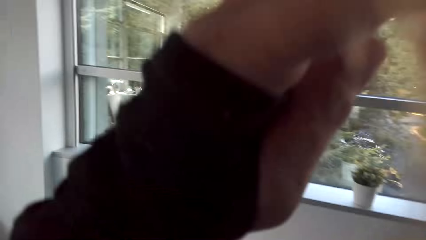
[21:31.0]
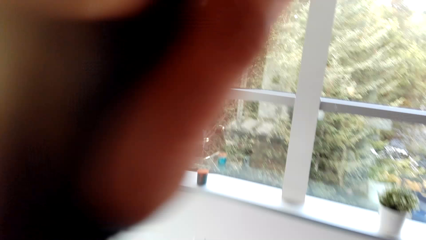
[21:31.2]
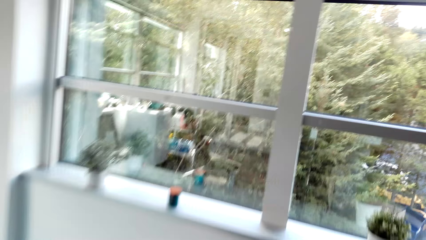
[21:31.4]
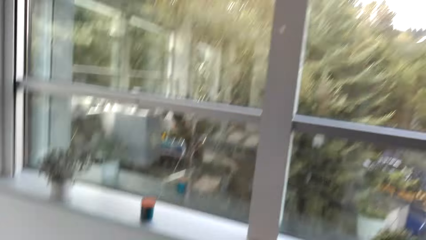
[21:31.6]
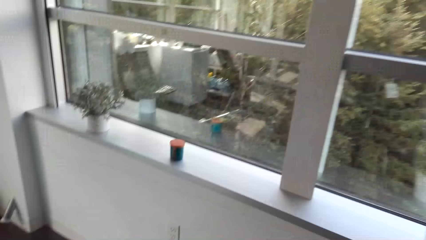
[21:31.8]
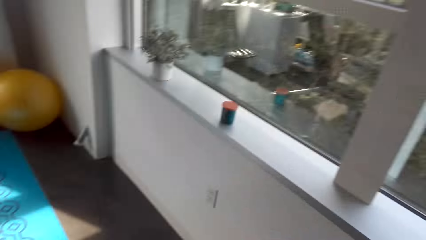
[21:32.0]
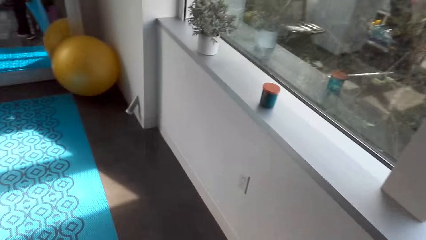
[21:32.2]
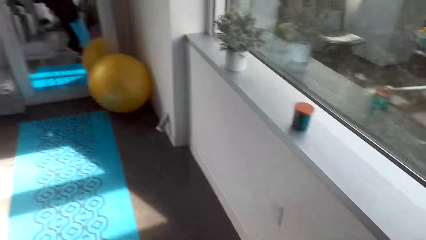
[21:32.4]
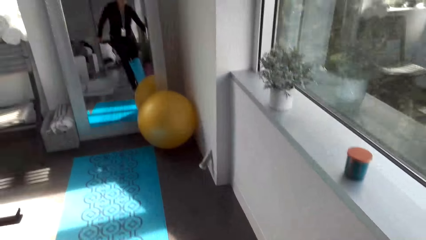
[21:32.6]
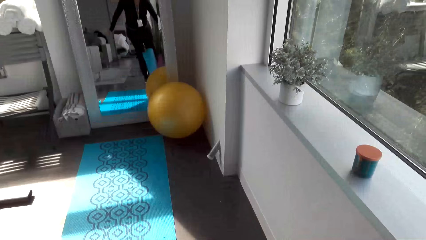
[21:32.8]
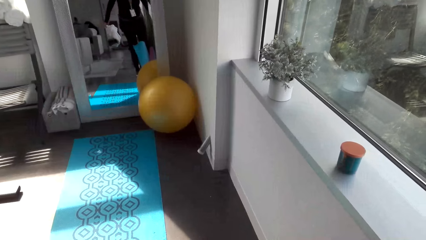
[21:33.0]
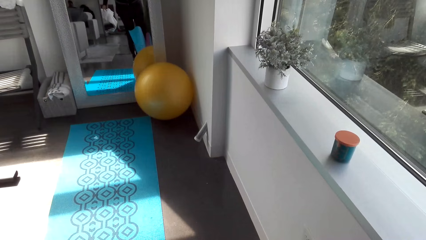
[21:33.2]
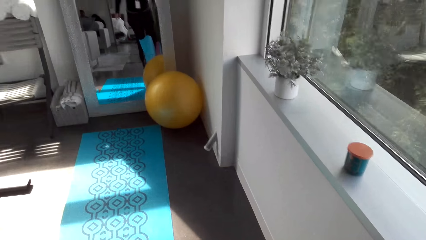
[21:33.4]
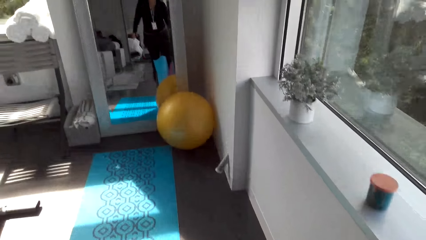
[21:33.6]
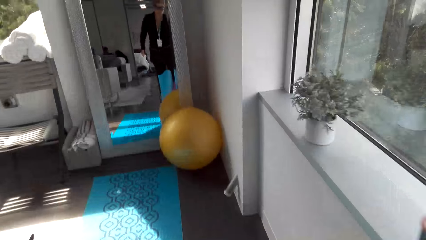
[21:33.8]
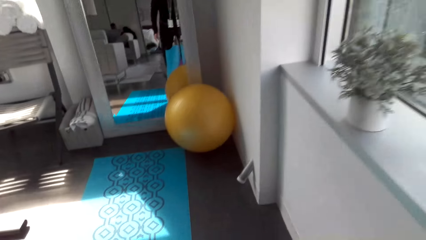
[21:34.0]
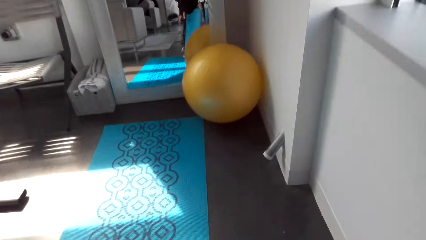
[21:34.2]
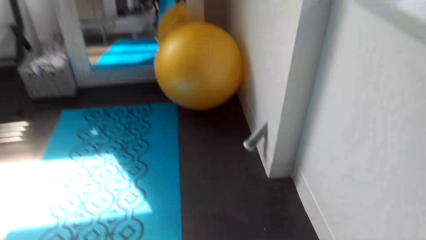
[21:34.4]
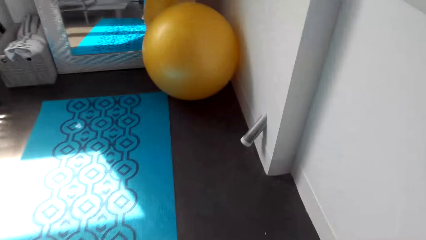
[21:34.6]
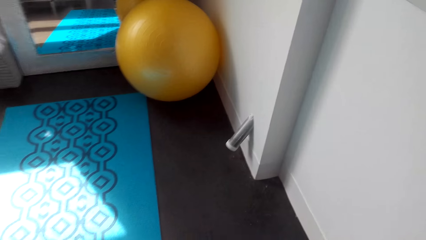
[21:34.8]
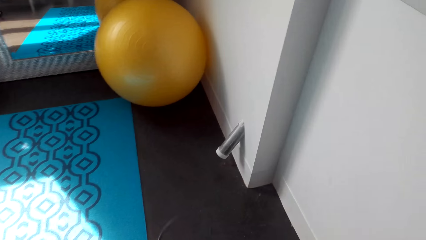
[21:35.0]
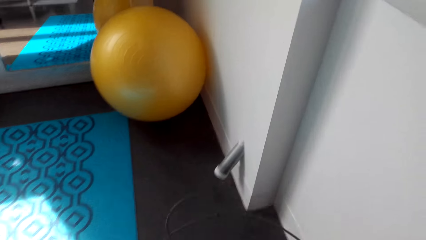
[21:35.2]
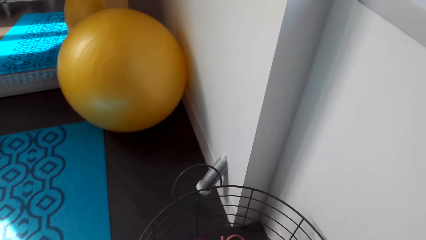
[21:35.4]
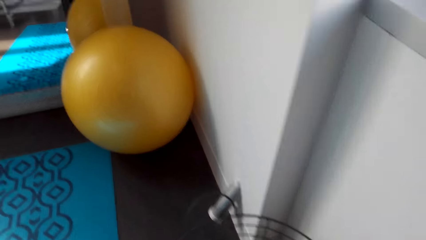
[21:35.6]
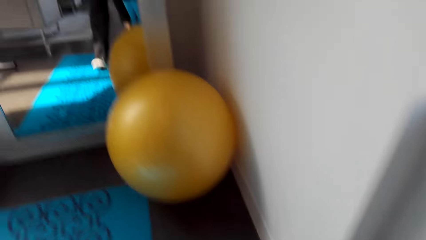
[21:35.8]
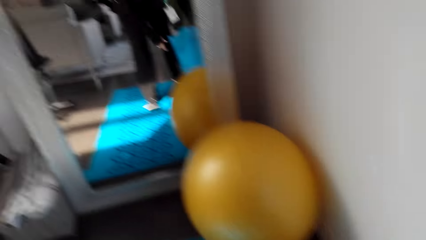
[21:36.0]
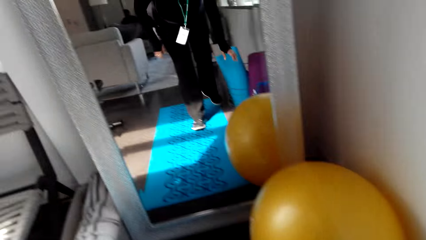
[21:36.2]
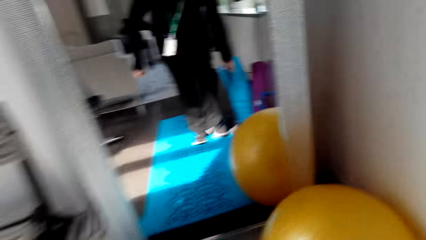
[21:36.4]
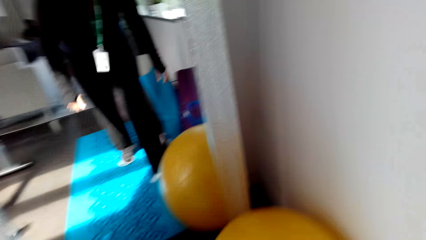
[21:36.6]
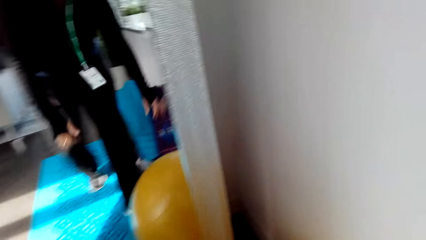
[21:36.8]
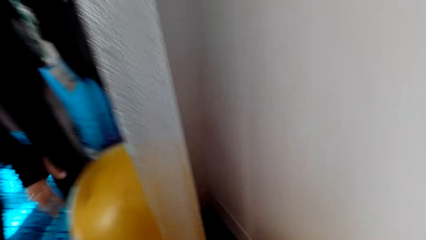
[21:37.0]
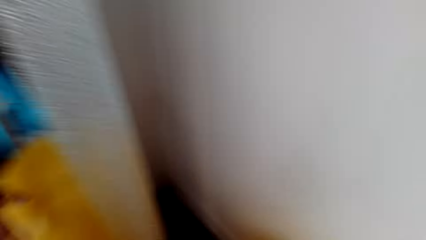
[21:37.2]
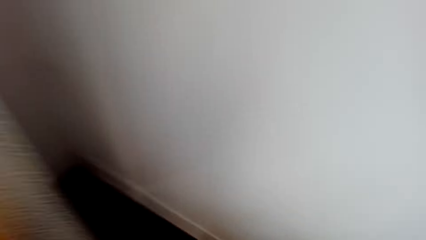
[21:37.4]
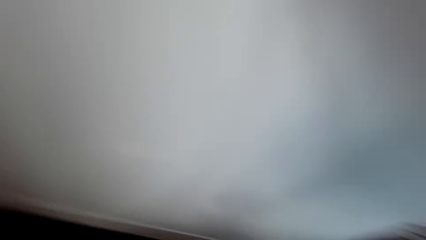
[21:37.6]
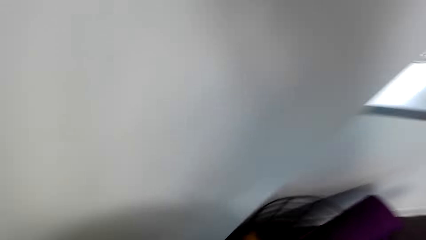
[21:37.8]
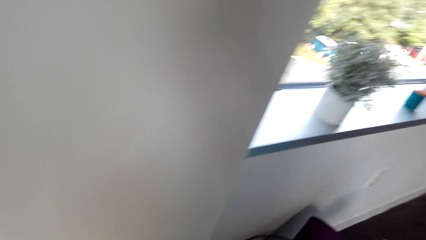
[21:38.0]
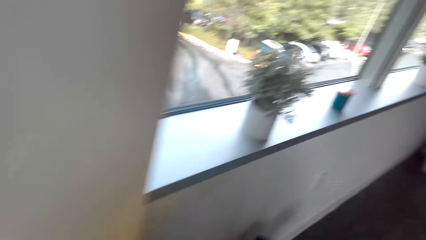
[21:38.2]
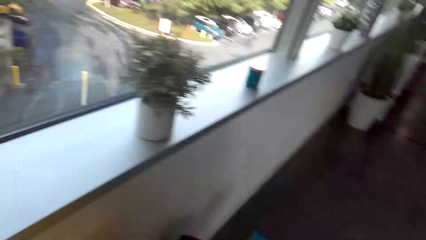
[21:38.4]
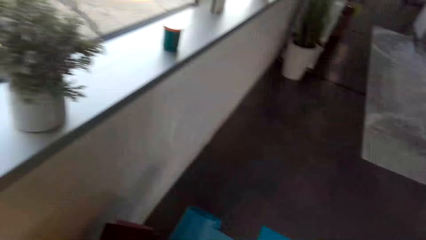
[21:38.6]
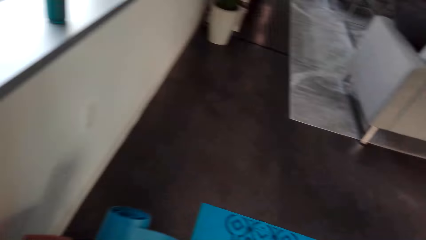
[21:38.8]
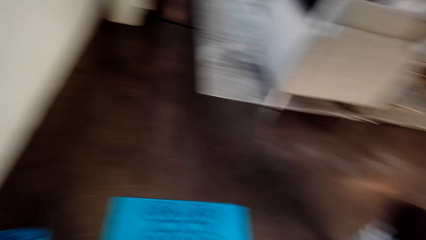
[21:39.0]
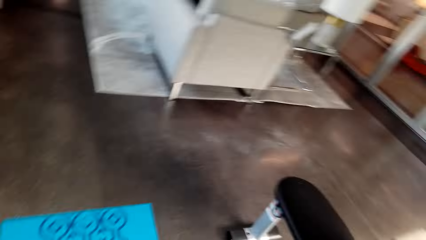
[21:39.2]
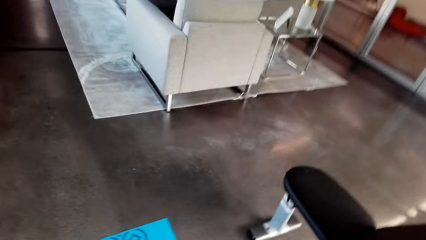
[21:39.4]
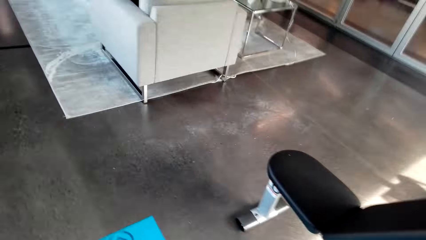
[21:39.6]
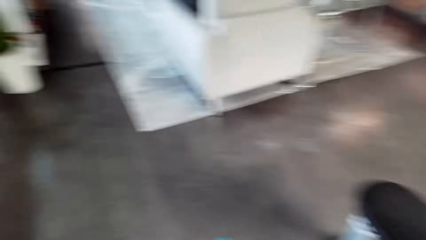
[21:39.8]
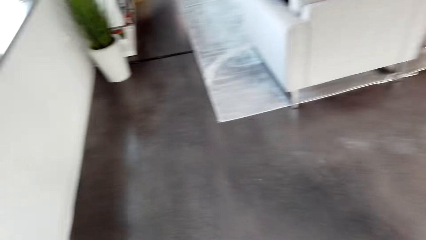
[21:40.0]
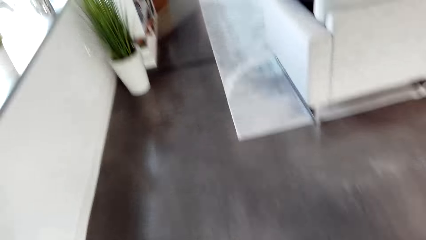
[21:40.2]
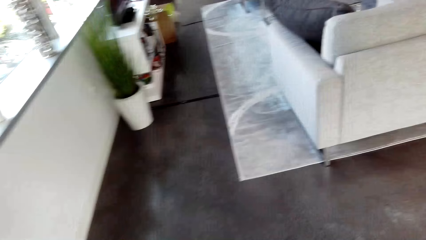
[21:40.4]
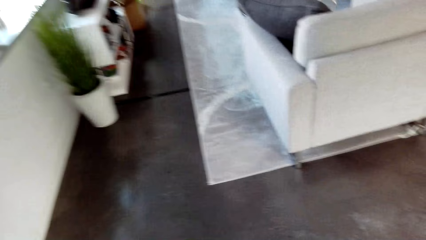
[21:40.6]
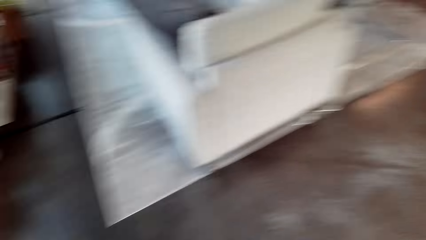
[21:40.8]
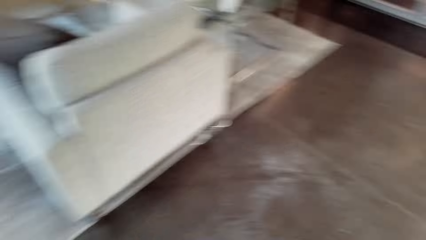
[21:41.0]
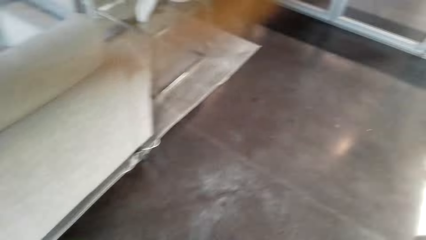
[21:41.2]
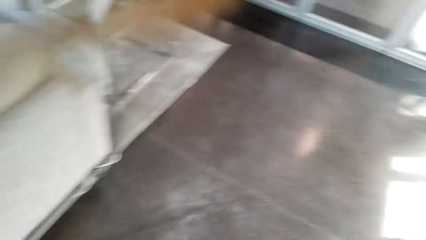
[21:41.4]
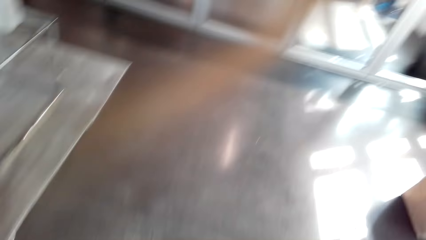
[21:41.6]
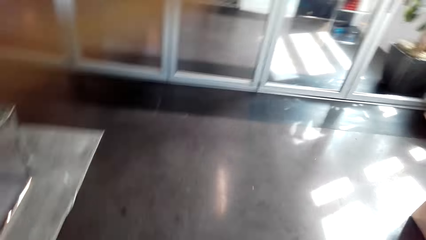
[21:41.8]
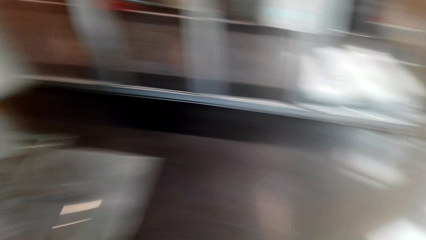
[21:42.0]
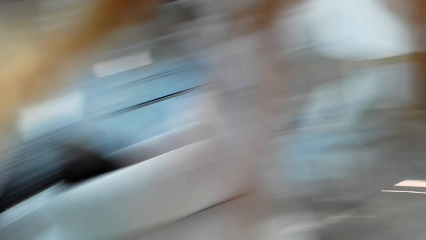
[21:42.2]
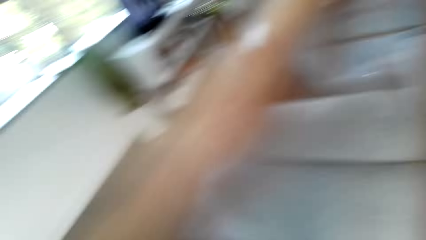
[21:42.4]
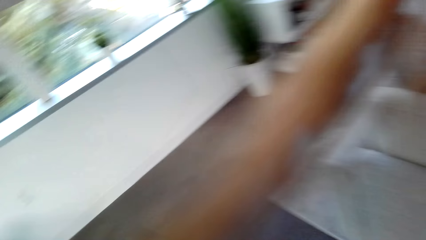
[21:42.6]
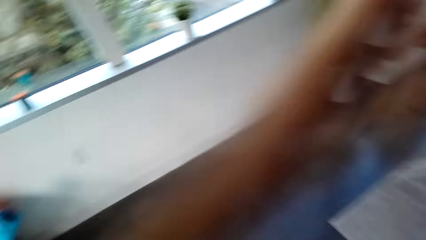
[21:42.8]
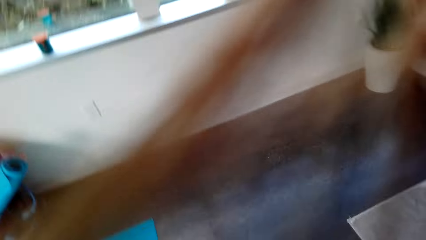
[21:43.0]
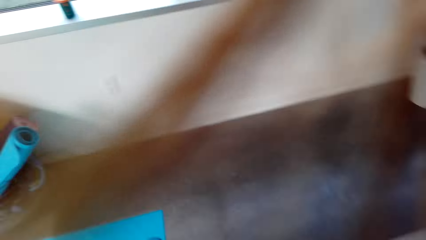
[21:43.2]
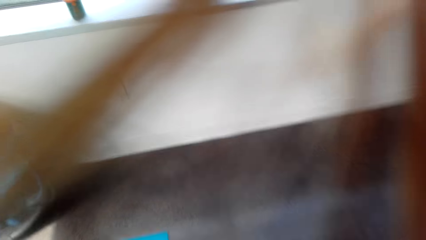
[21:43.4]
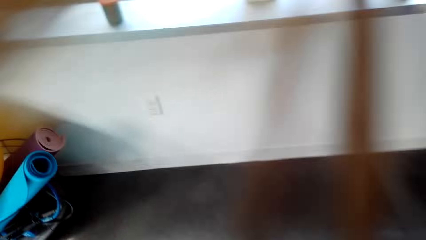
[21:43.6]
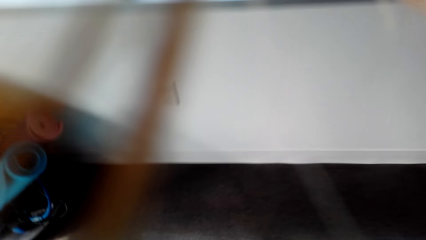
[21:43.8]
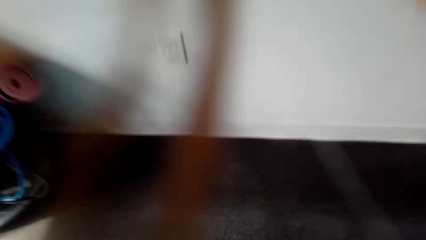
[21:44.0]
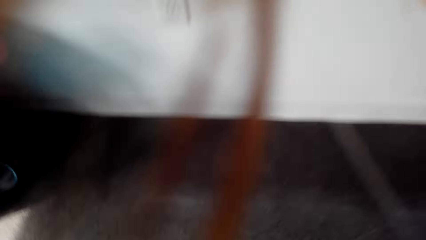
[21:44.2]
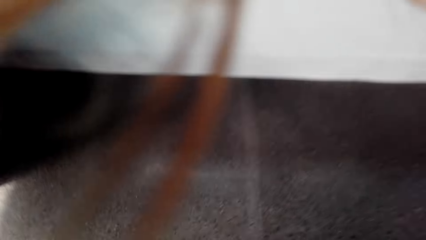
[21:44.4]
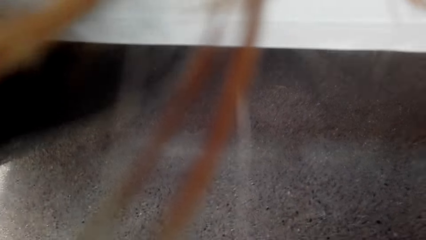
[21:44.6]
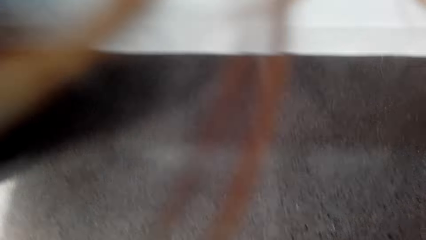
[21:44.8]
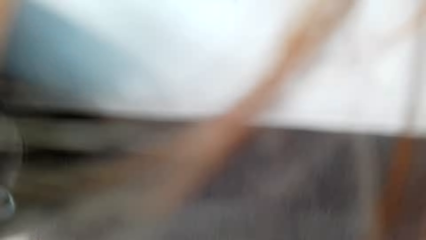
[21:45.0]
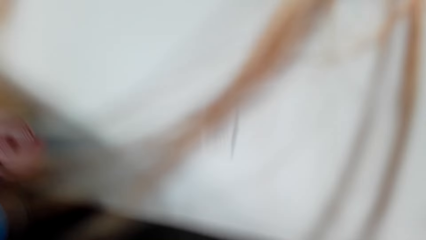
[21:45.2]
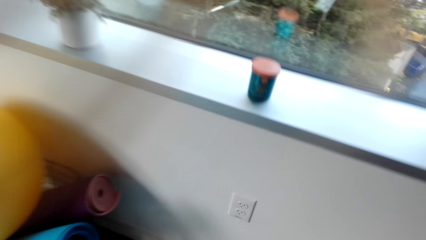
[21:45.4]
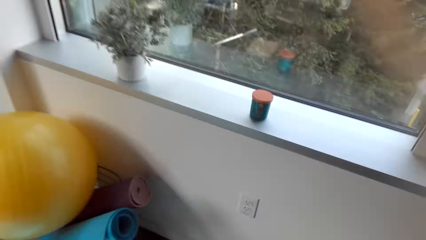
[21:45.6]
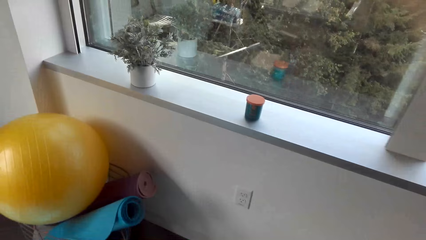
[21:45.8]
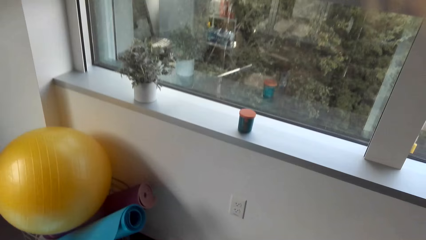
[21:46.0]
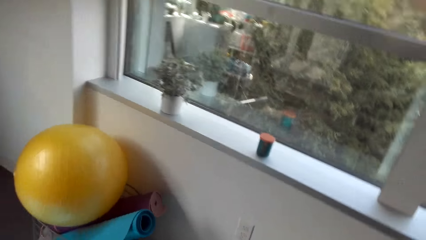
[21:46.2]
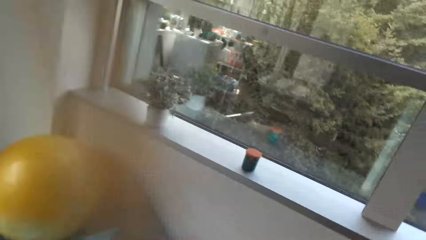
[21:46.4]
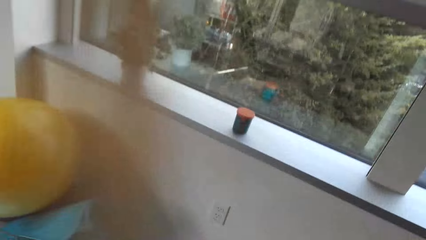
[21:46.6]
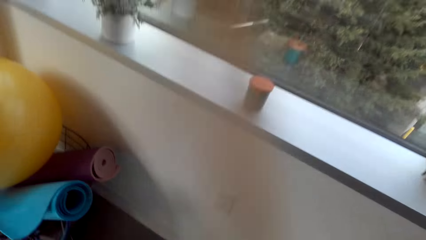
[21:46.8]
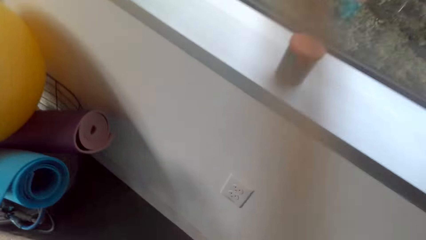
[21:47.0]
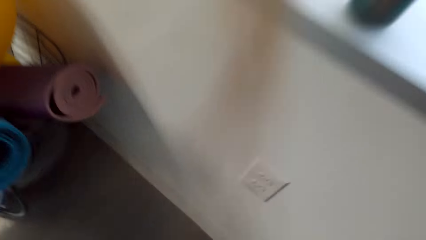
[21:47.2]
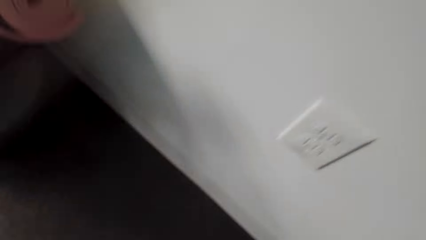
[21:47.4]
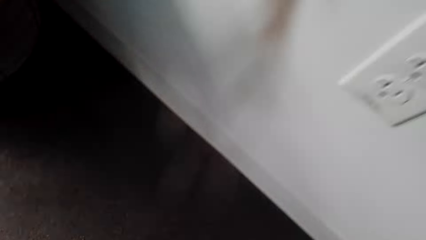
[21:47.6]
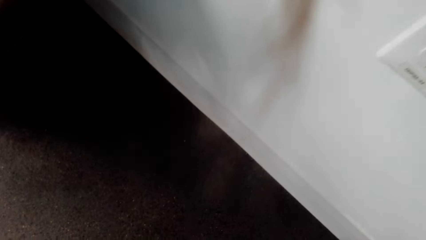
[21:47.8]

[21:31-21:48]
The camera wearer moves the left hand. They walk in the house. They move the yoga ball. They walk in the house.
